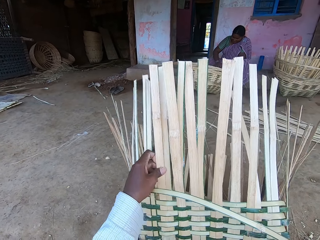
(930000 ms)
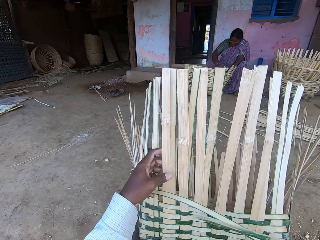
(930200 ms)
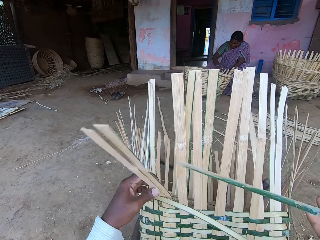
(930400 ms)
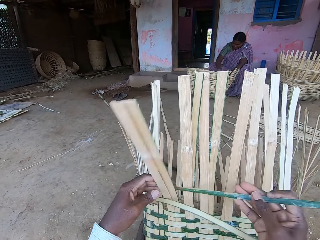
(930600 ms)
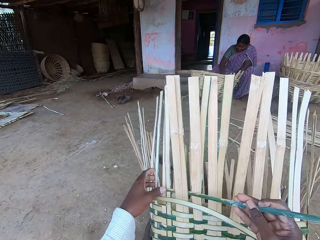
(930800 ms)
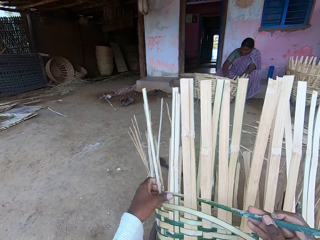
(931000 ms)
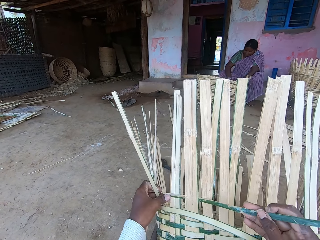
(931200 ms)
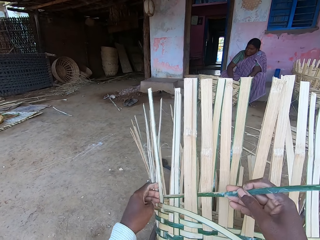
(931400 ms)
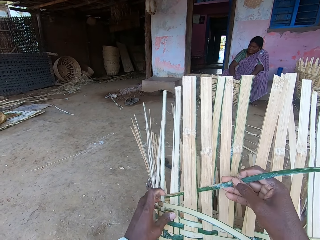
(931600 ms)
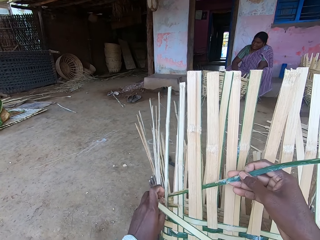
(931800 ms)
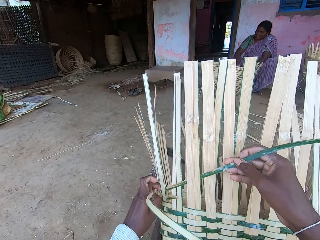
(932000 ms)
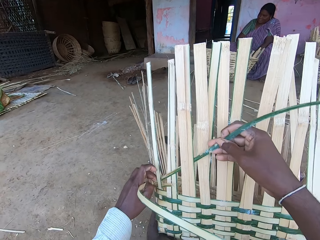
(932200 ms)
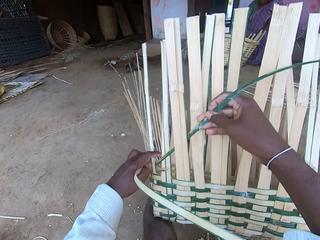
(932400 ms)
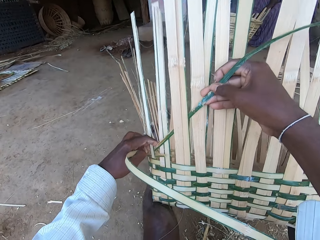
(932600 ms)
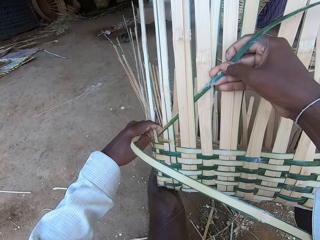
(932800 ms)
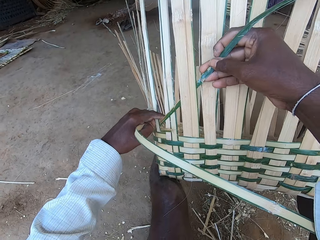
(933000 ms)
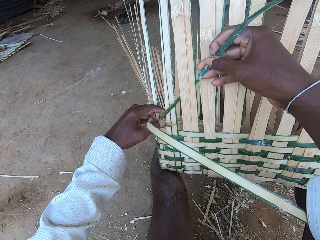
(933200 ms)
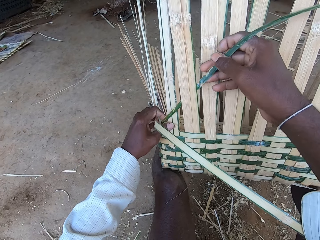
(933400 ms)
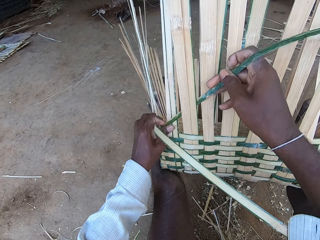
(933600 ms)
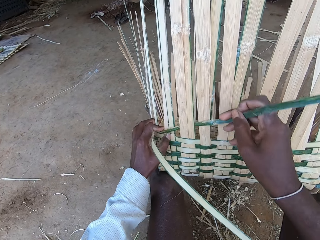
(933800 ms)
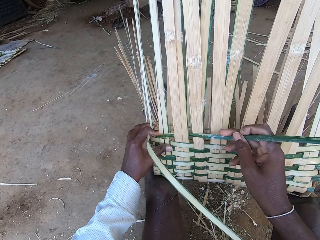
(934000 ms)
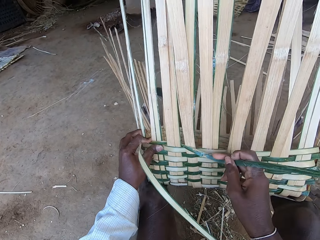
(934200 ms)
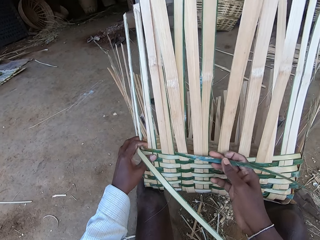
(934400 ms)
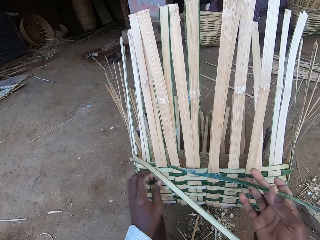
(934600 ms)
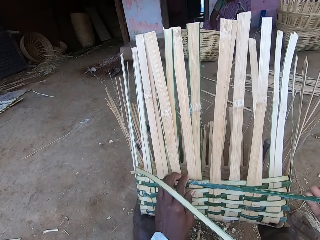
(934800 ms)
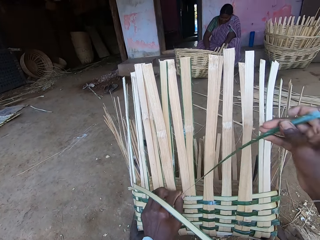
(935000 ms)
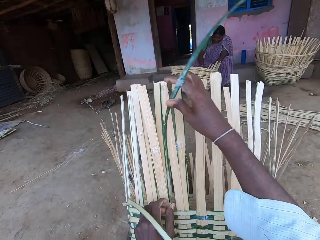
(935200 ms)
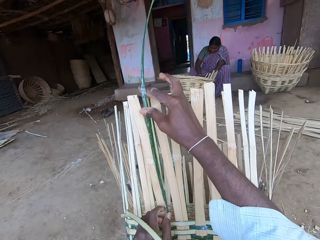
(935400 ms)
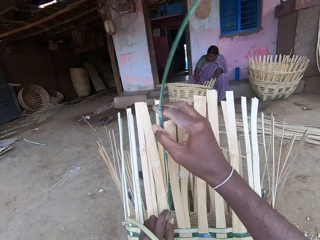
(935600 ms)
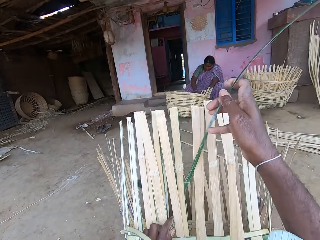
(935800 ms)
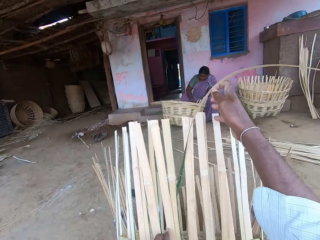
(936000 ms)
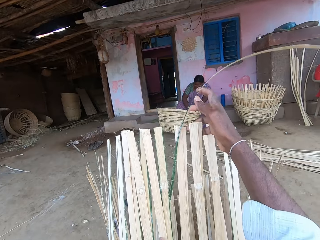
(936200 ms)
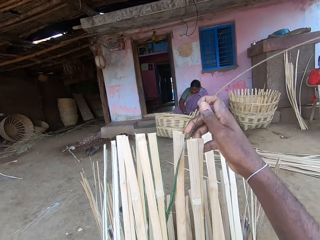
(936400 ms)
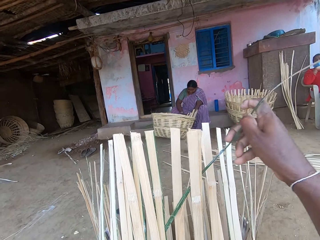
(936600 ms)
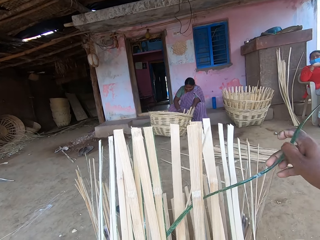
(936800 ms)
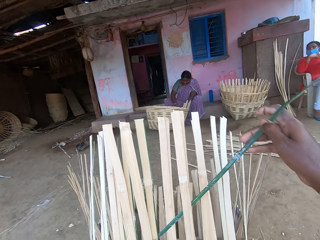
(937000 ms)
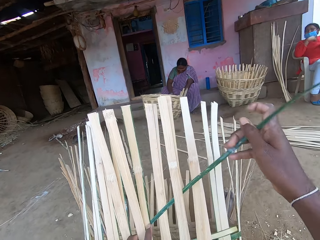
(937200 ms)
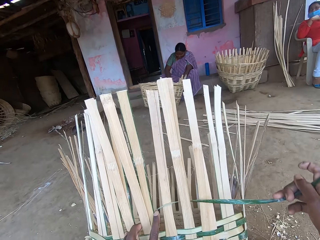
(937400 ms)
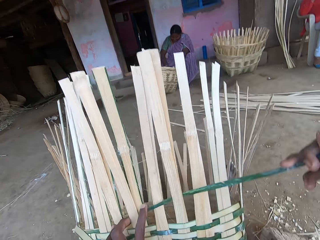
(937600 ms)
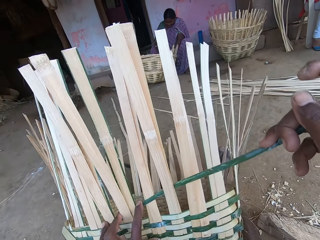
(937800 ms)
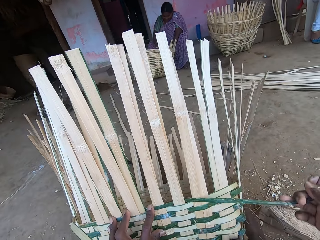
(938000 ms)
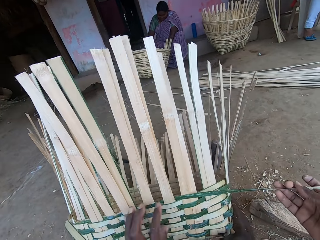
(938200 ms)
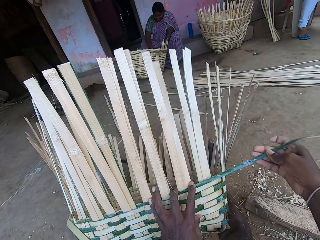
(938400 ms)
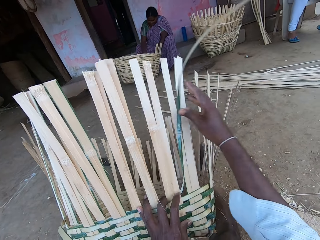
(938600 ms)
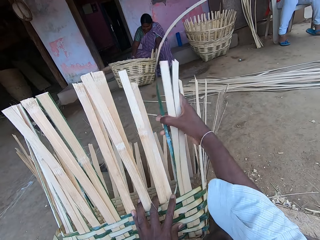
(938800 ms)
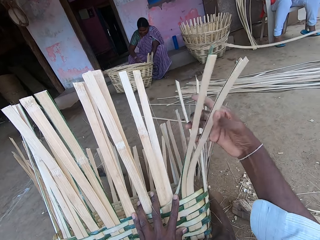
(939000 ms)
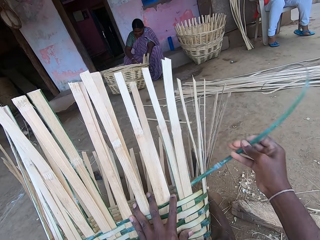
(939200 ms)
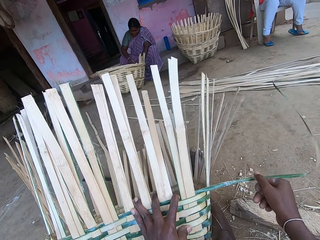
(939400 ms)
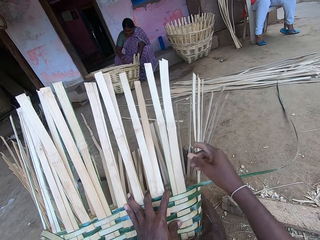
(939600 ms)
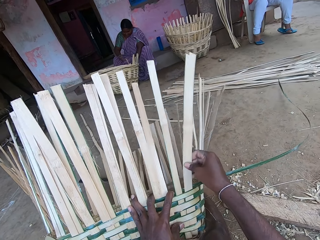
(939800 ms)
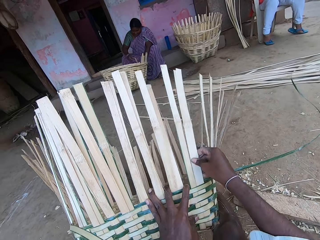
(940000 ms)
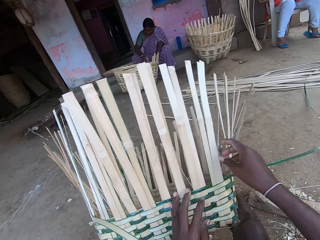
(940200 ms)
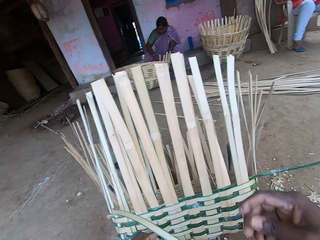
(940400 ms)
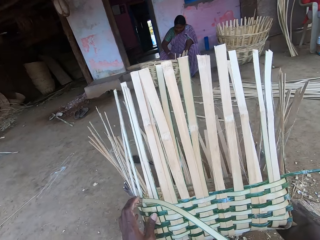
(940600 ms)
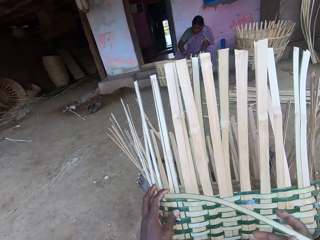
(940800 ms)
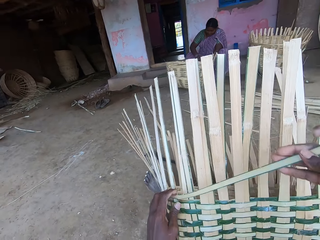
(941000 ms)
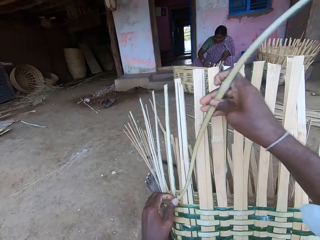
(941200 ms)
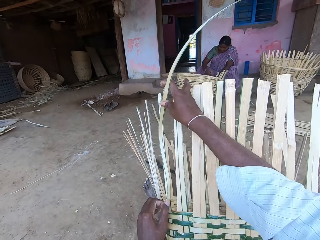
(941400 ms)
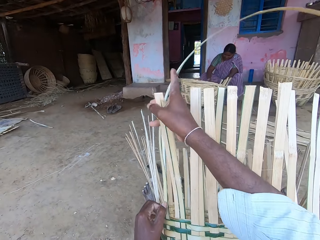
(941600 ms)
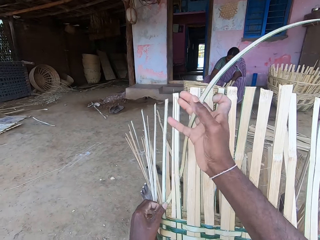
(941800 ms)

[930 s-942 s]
The camera wearer weaves bamboo strips onto the basket with his hands. The woman breaks a bamboo strip on the basket with her right hand.

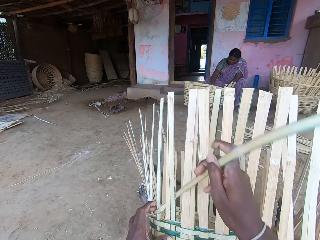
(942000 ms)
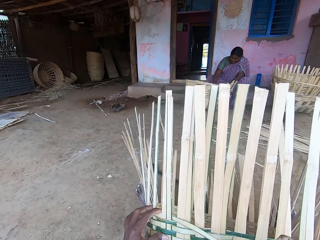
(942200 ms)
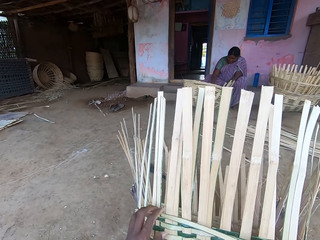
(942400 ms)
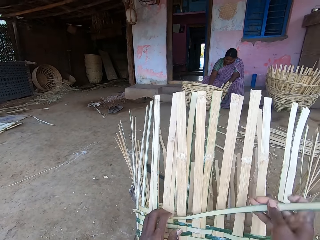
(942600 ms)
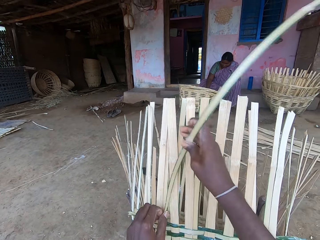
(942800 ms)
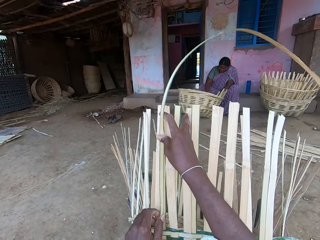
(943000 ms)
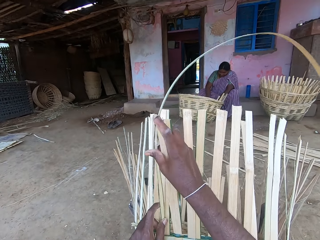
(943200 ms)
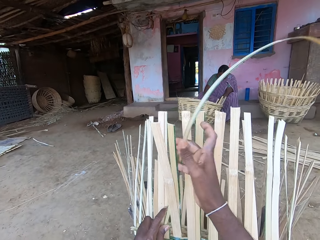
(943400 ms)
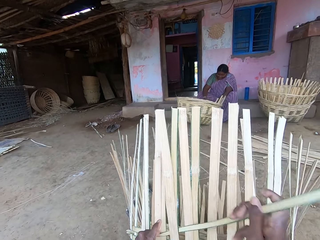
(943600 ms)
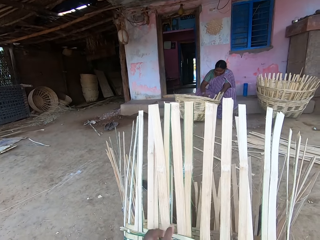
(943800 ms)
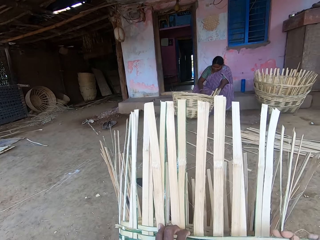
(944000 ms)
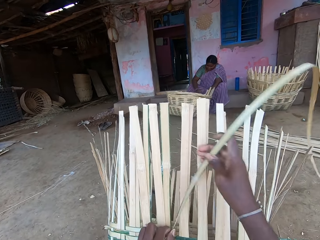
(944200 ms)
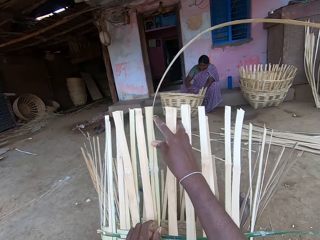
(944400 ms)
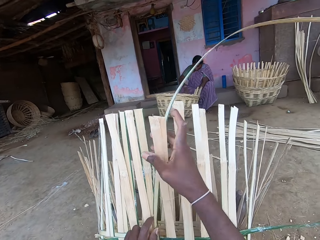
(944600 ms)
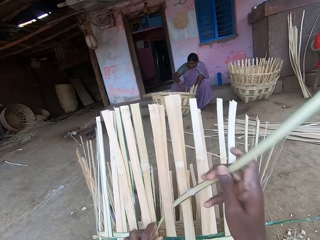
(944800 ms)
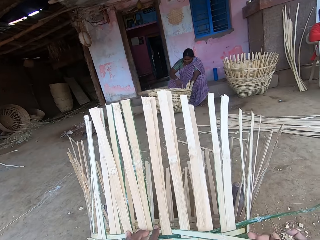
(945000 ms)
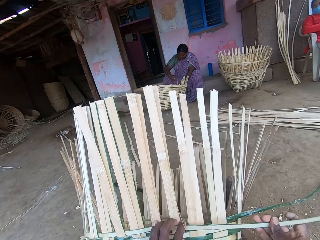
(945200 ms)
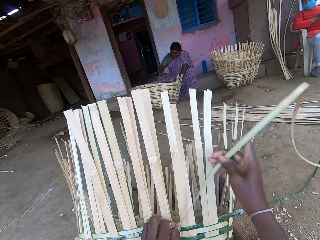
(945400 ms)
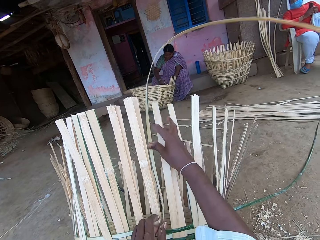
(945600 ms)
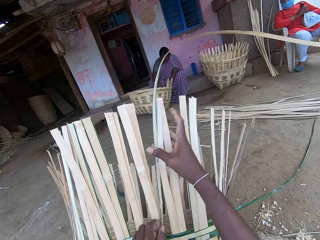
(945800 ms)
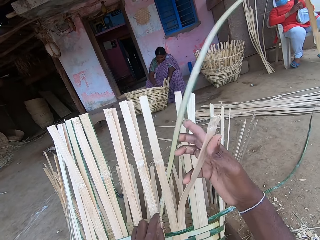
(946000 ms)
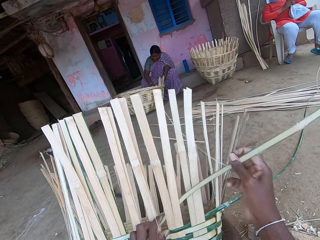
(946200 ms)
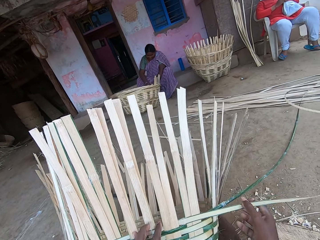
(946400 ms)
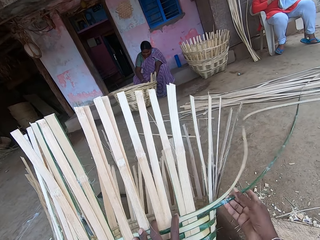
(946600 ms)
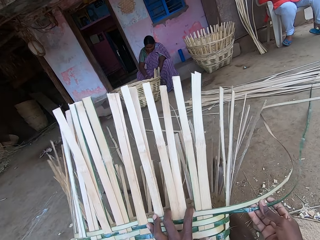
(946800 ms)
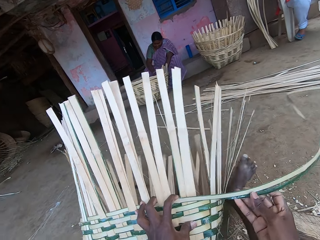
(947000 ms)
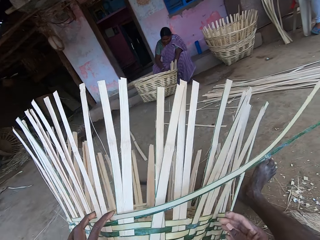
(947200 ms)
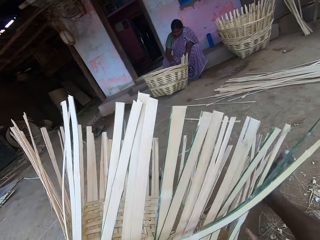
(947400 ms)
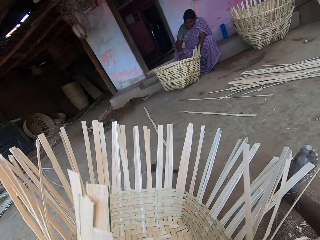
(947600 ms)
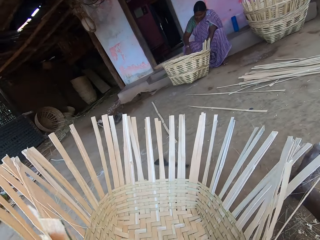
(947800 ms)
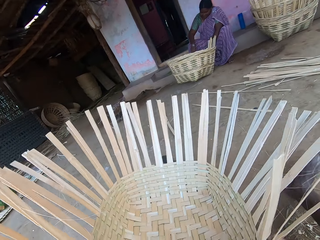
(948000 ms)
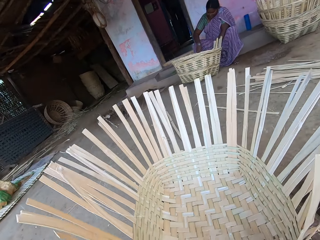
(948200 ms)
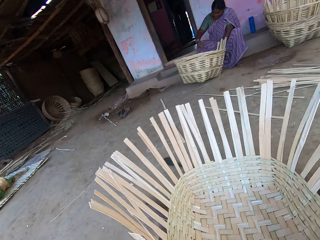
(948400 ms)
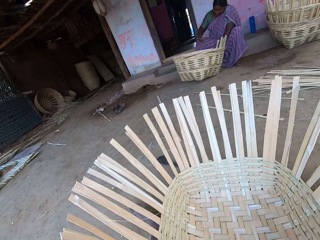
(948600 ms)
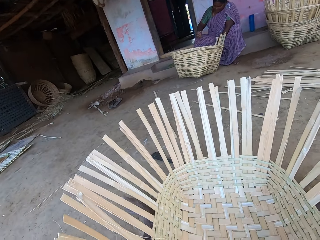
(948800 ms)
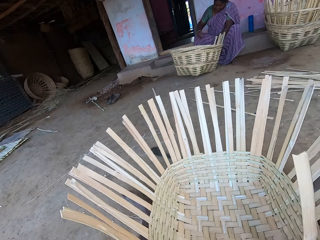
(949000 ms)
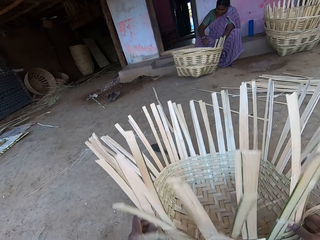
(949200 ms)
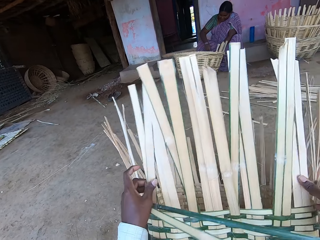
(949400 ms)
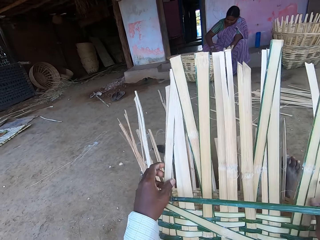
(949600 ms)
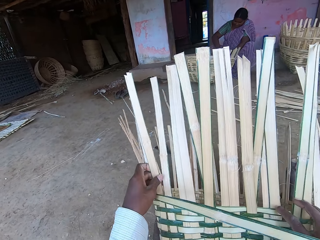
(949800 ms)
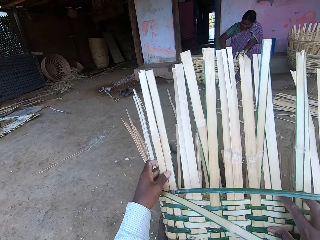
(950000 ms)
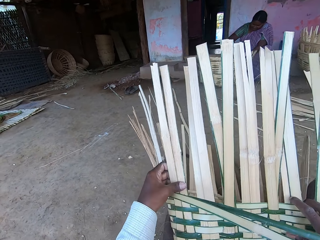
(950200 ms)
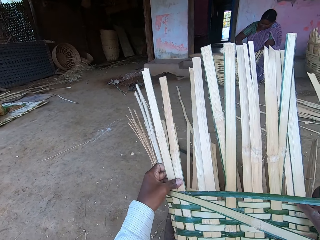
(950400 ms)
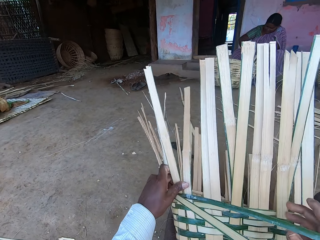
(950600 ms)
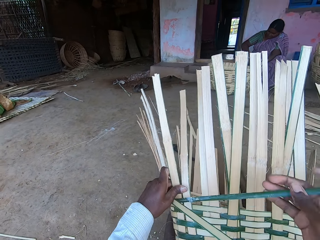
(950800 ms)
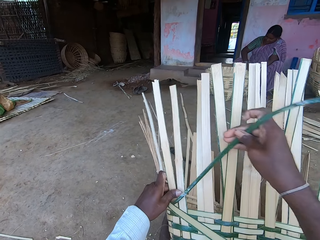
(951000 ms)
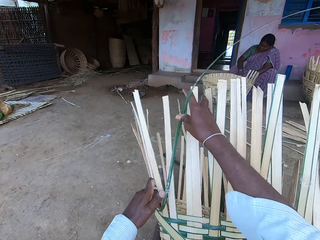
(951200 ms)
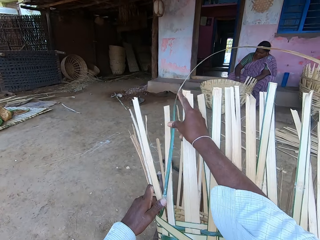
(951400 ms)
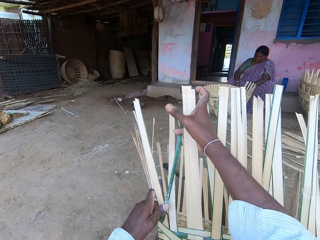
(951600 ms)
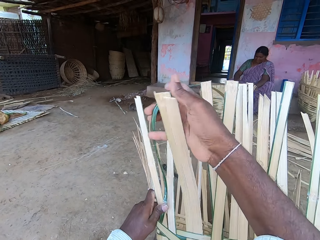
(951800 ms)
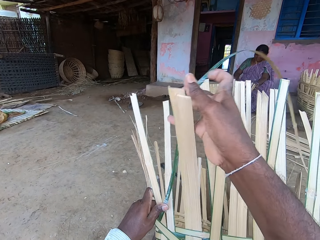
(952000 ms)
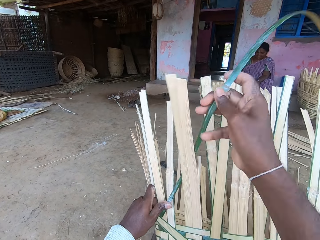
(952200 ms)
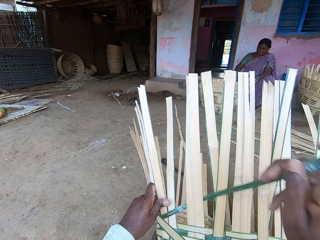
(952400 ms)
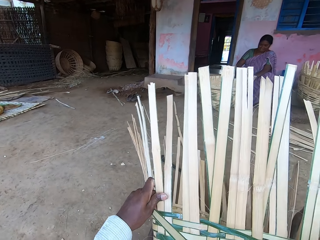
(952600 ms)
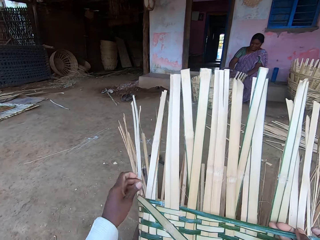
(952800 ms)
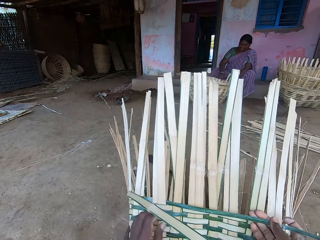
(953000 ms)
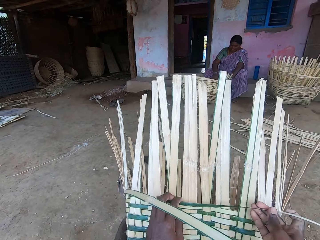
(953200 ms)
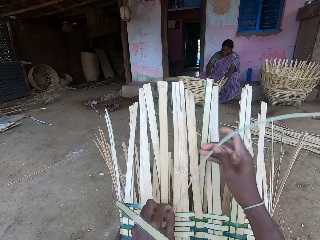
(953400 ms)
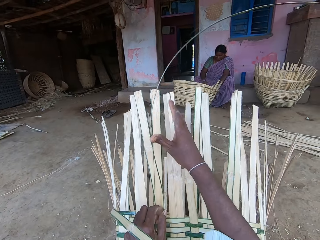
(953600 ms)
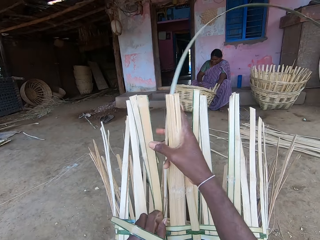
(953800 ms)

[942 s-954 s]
The camera wearer turns the basket with his hands. He drops the basket on the ground with his hands. He looks at the basket. He drops the basket on the ground with his hands again. He adjusts bamboo strips on the basket with his left hand. He lifts the basket. He weaves bamboo strips onto the basket with his hands.
